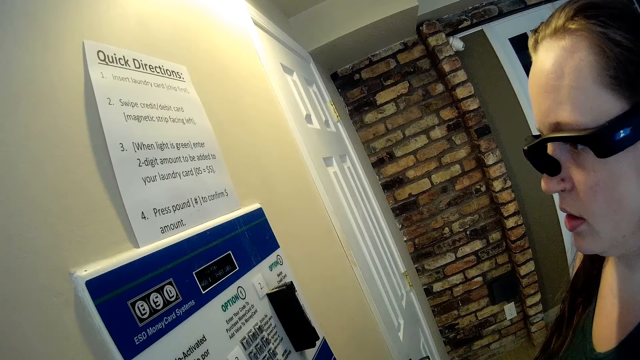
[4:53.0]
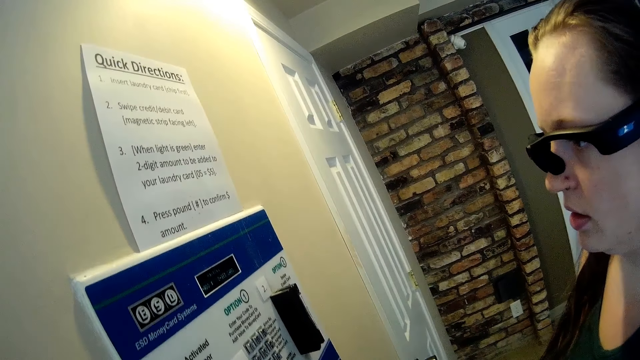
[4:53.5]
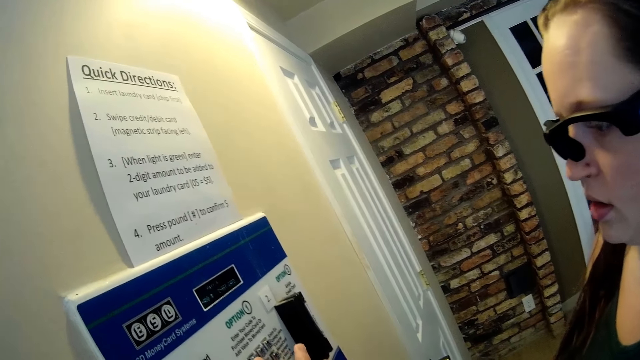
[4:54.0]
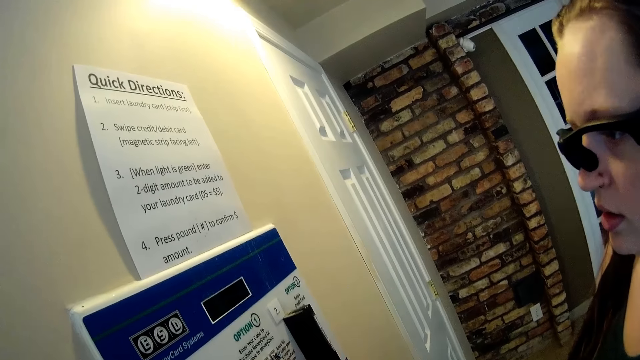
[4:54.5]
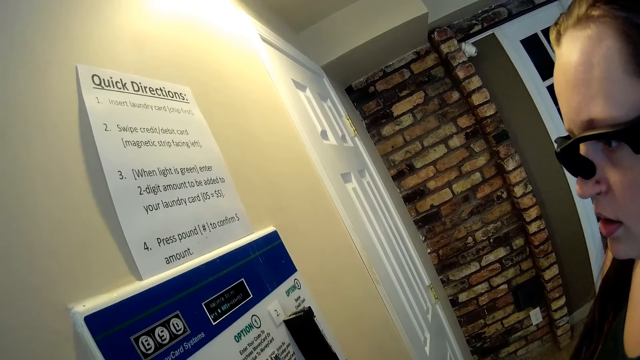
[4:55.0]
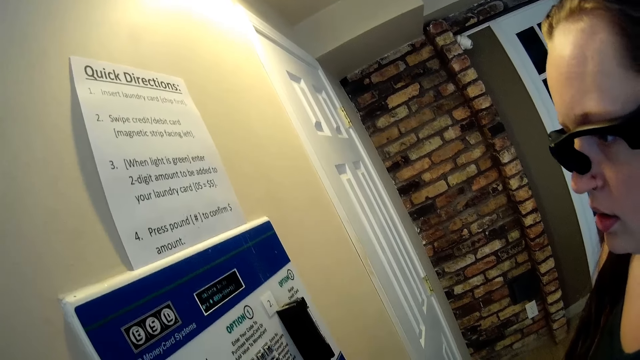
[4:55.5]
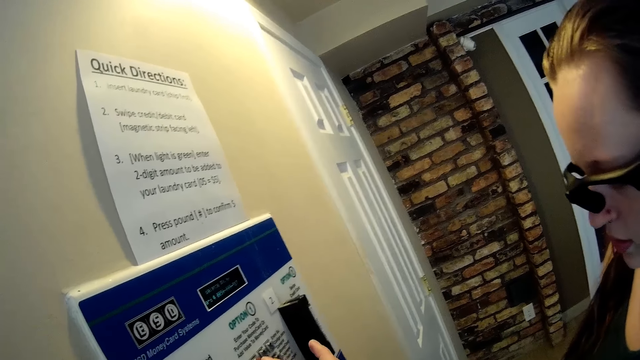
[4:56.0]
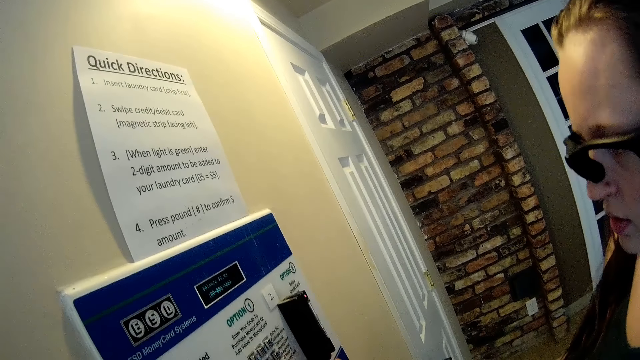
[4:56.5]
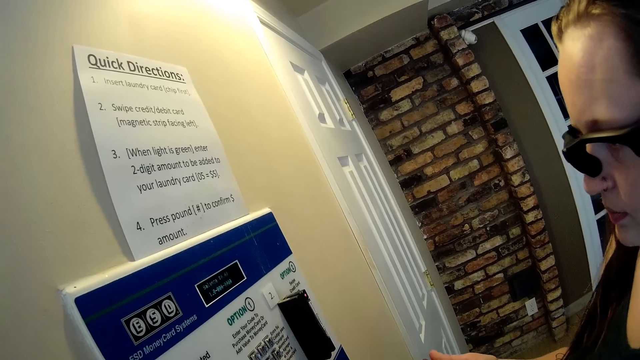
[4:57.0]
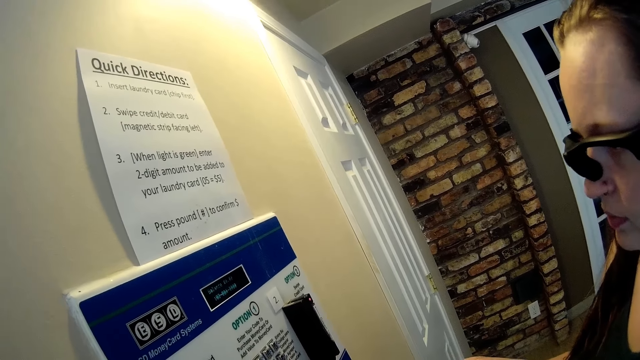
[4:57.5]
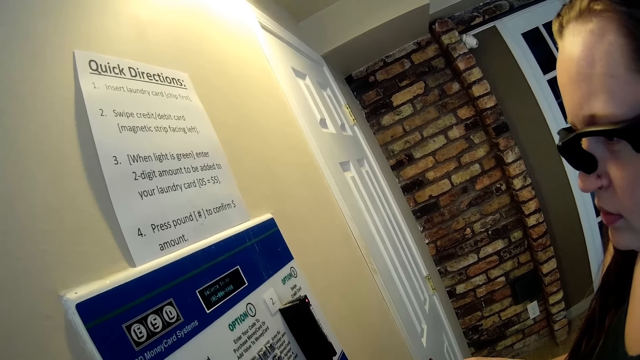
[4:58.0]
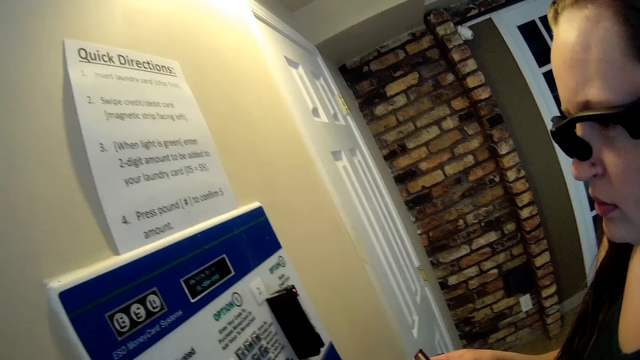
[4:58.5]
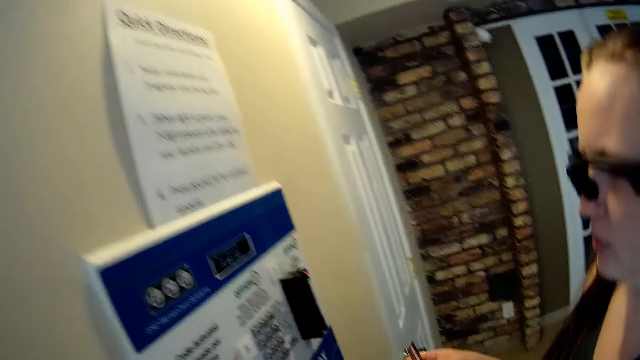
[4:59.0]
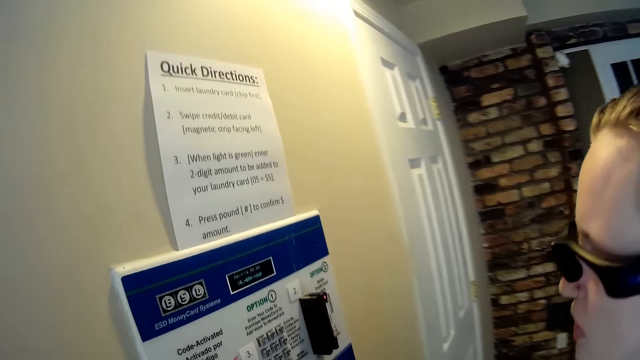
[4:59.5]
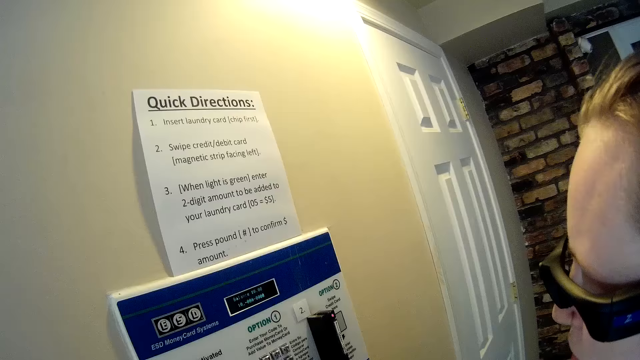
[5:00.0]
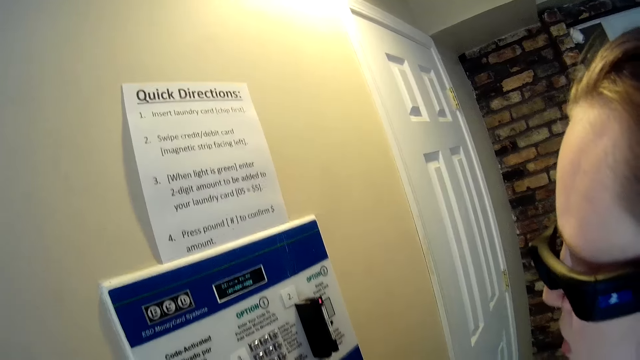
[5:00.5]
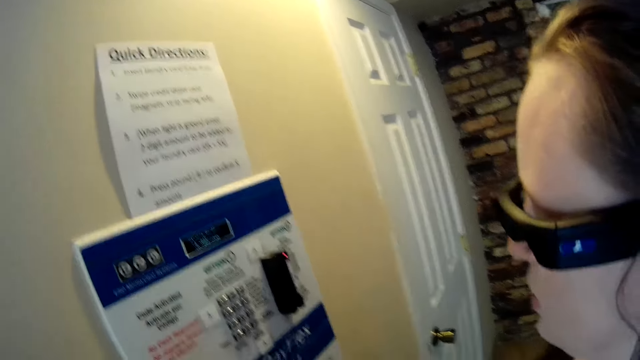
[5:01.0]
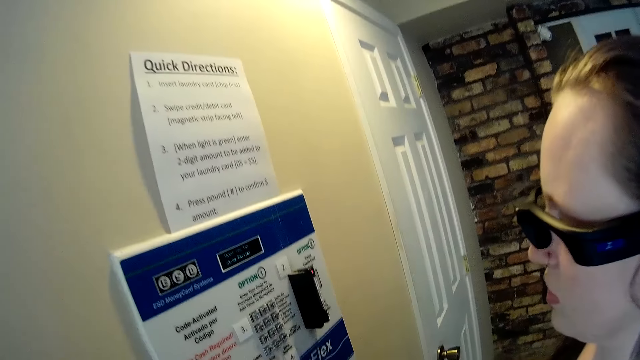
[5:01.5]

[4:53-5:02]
The camera wearer presses some buttons on the payment machine on the wall with his right index finger.

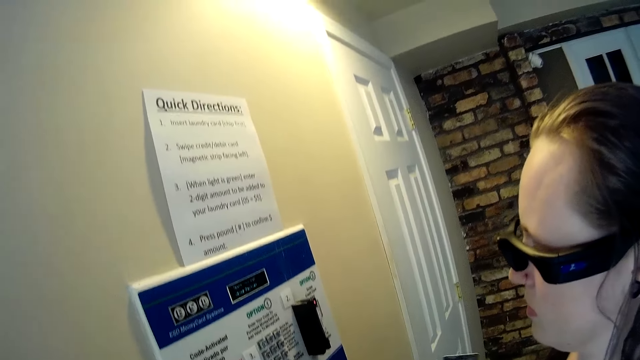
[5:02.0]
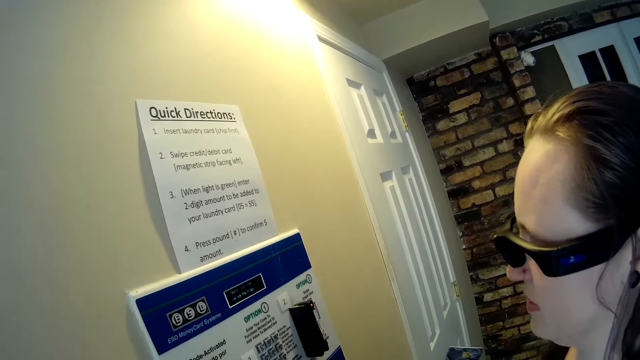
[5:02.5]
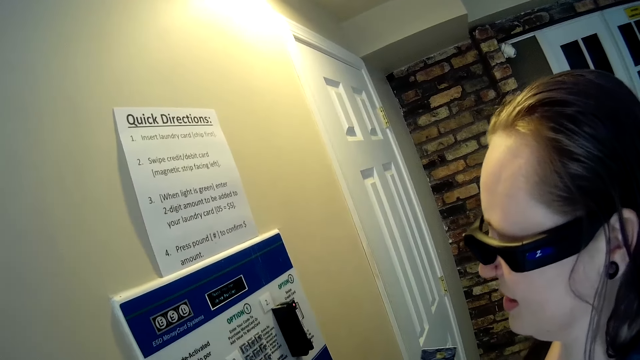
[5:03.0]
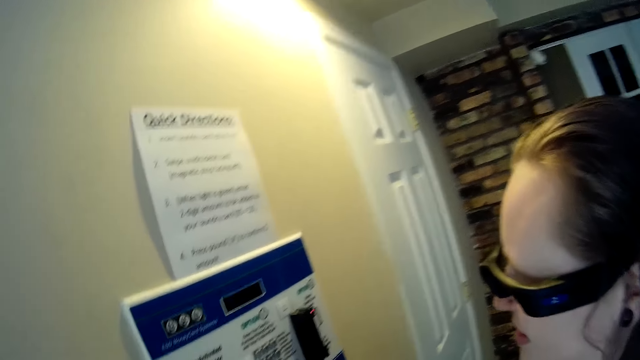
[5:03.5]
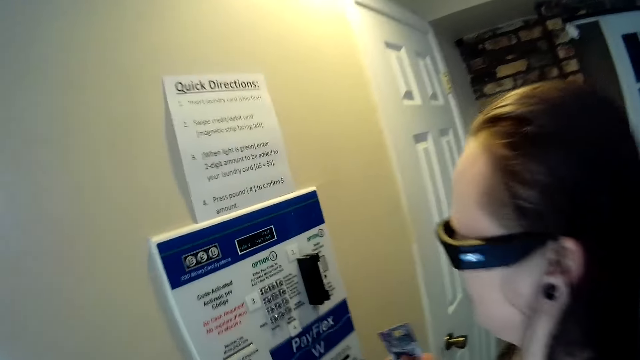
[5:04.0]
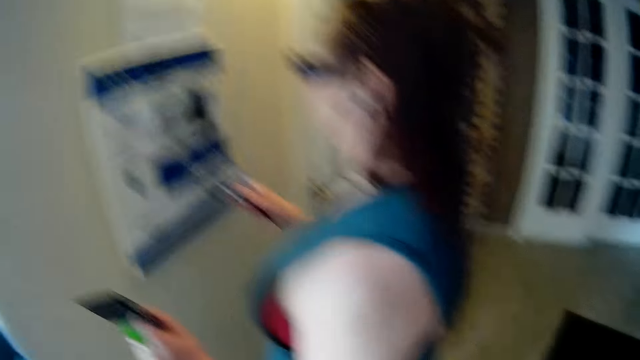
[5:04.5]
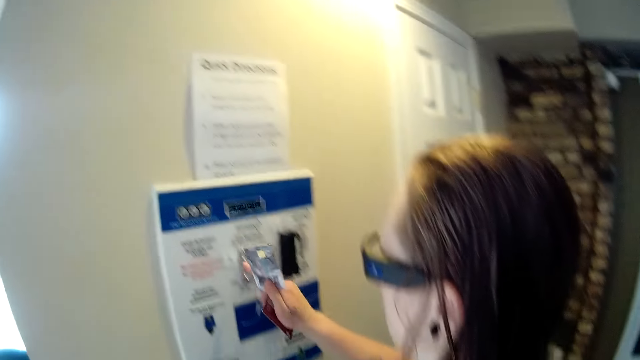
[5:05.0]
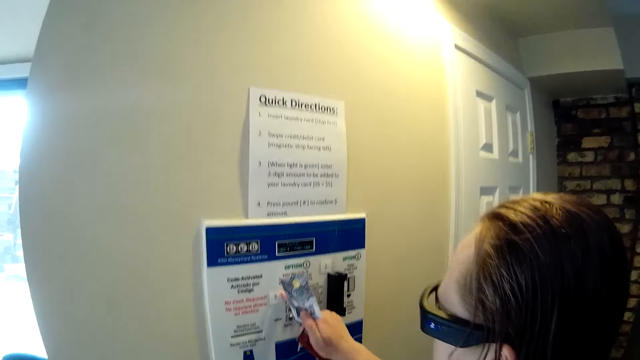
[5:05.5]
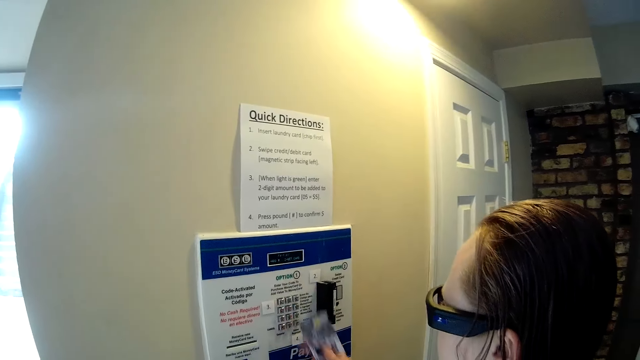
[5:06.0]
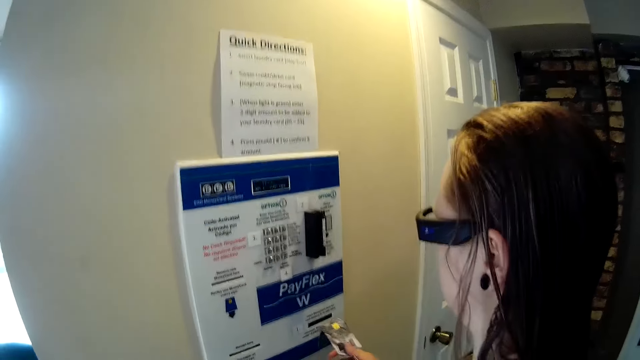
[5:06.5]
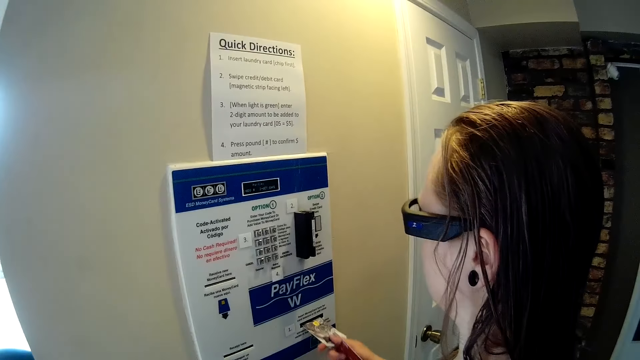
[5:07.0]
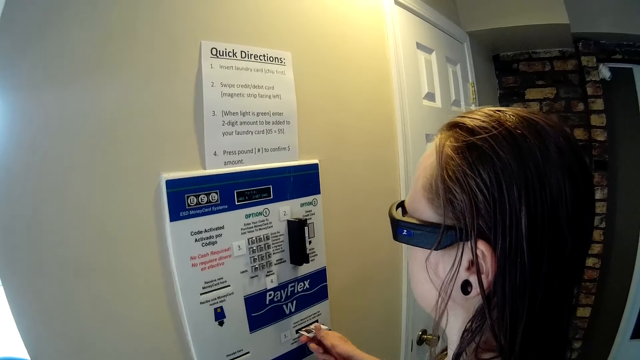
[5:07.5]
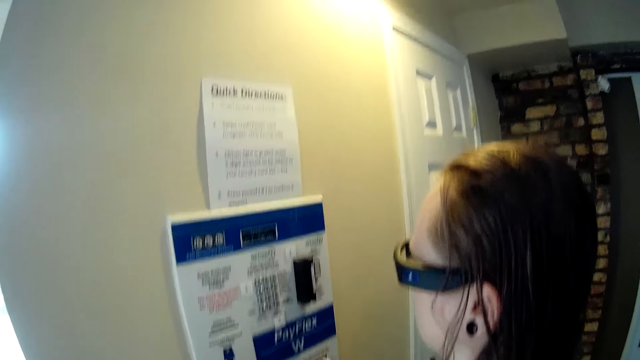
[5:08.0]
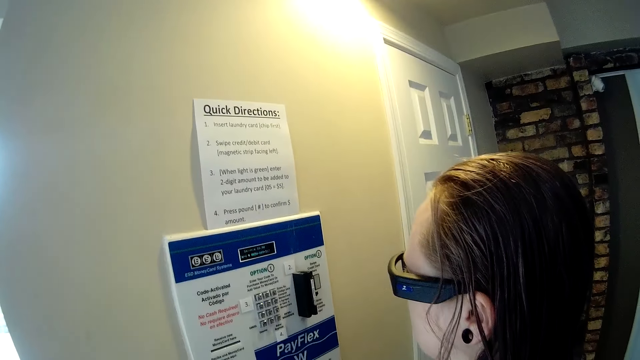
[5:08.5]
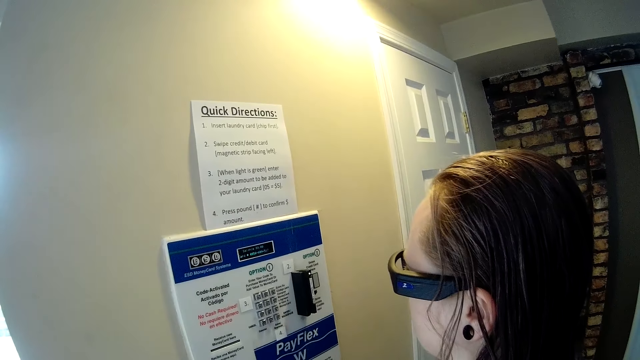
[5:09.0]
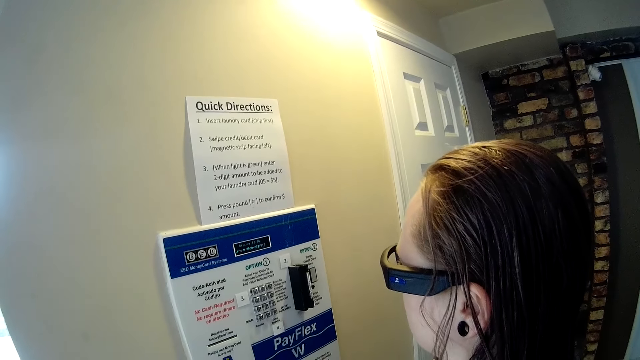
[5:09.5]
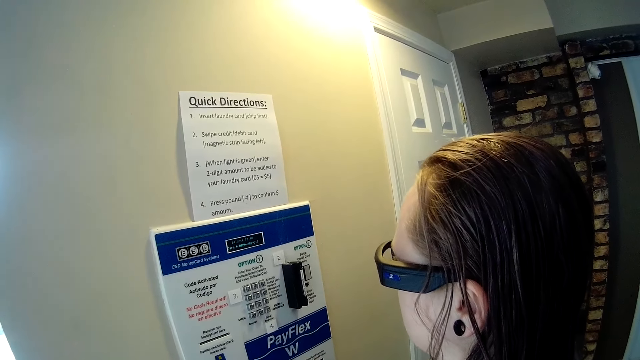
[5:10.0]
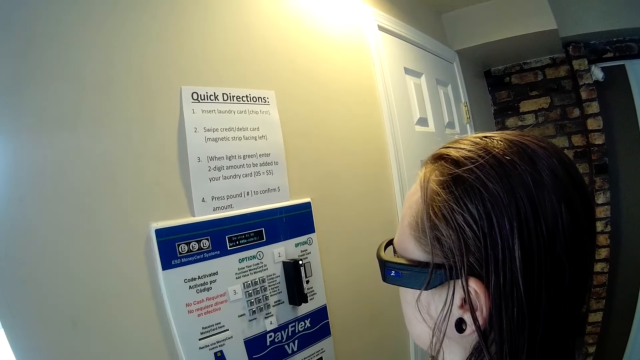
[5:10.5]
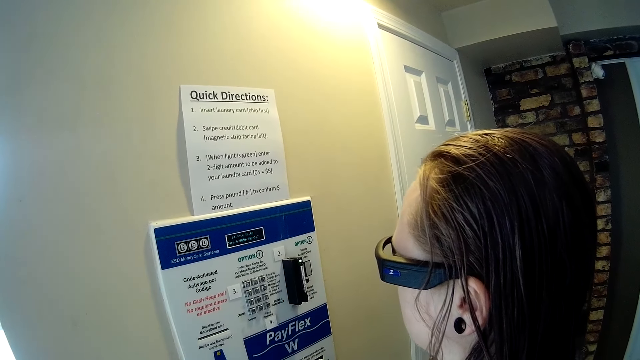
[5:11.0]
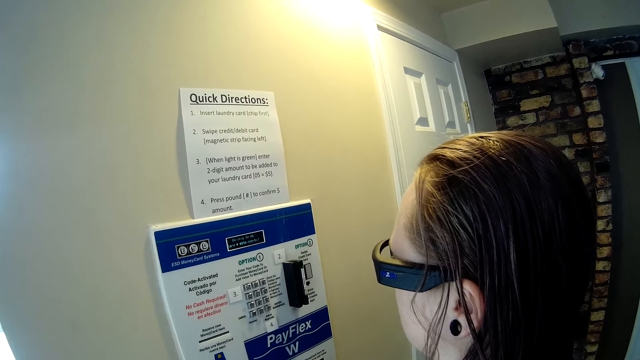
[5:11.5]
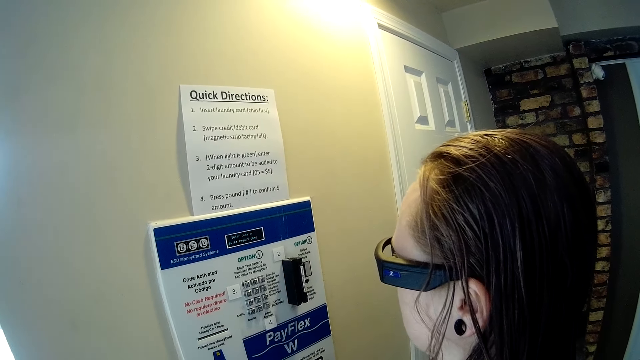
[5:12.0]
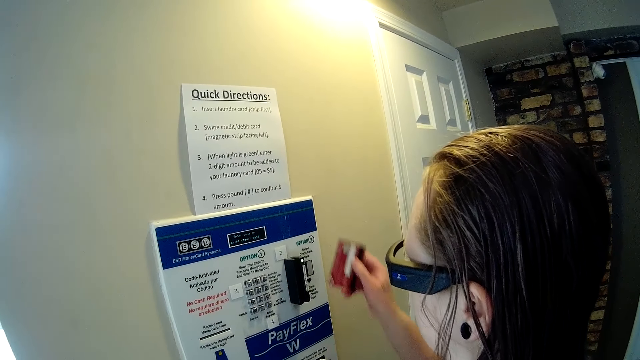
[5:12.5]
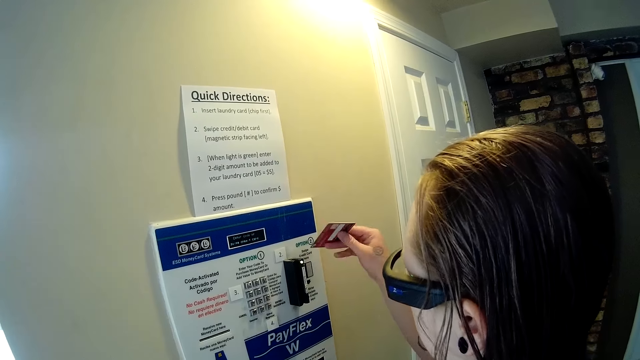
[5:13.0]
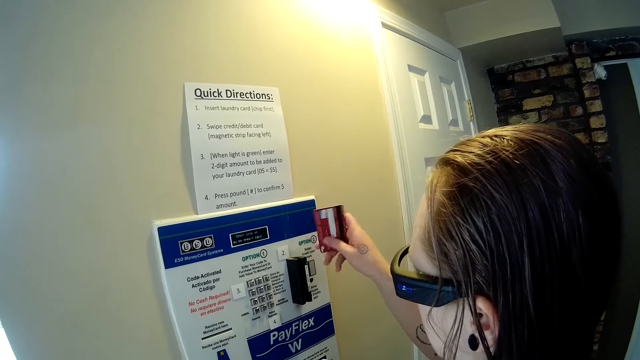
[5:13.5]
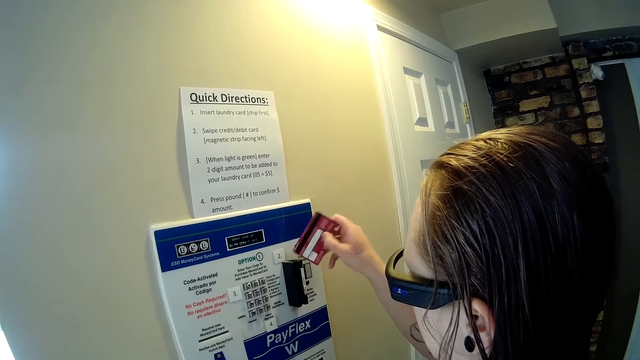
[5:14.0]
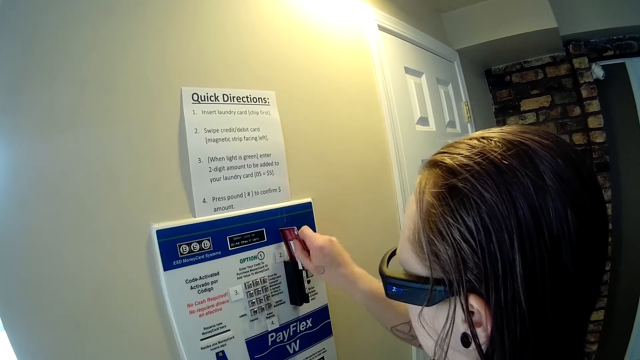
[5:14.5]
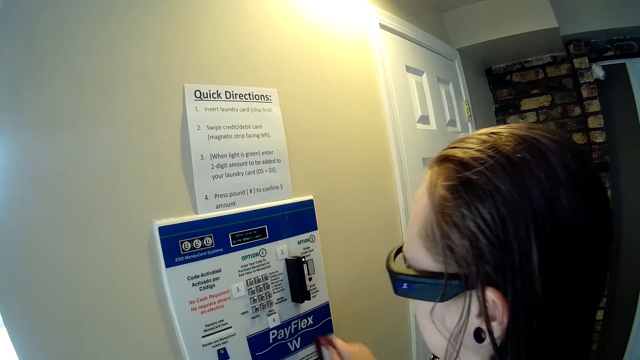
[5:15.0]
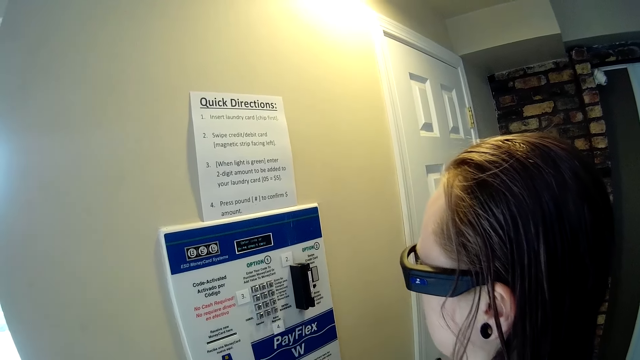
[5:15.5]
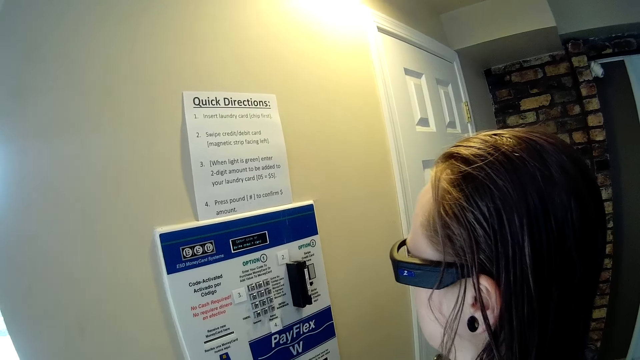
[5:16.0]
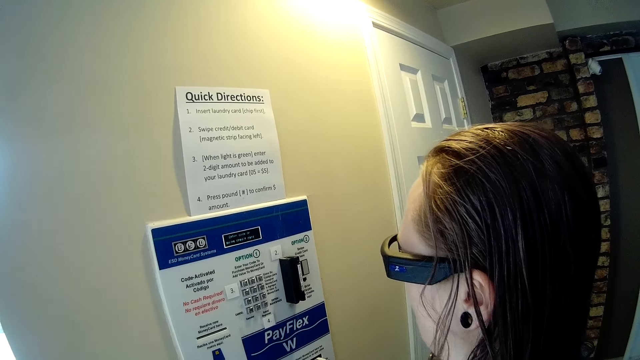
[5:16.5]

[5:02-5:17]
The woman presses a button on the payment machine on the wall with her right index finger and inserts the debit card in her right hand into the payment machine on the wall. The camera wearer stands in the house. The woman rotates a credit card in her right hand and swipes the credit card in her right hand on the payment machine on the wall.
